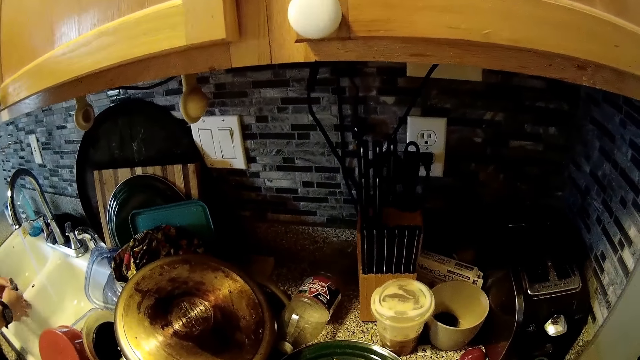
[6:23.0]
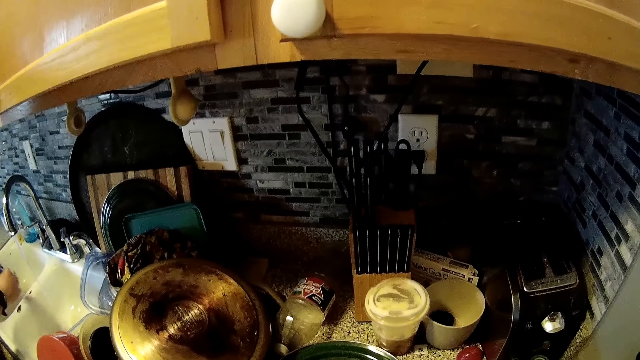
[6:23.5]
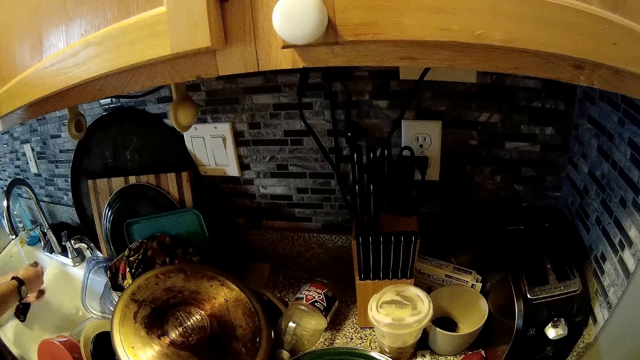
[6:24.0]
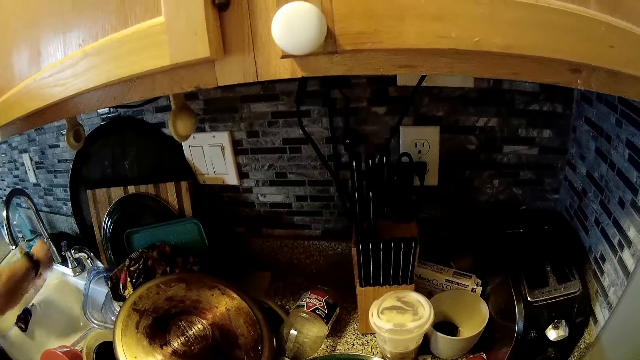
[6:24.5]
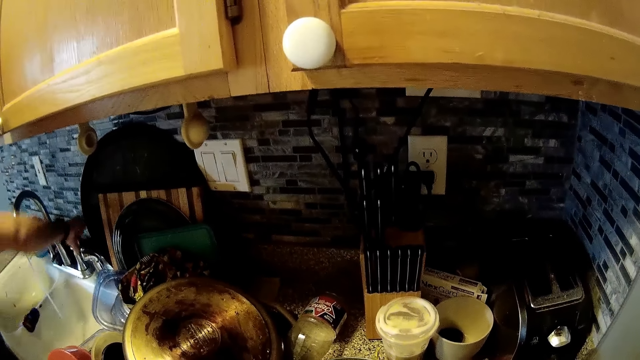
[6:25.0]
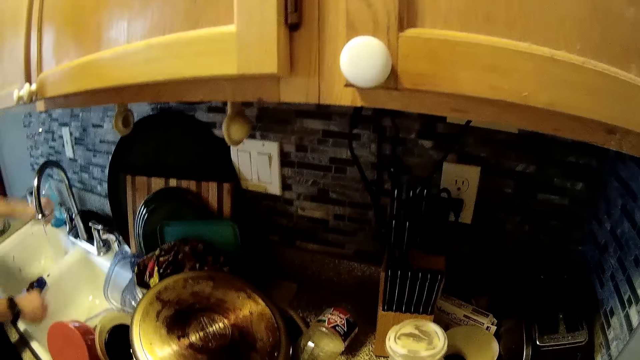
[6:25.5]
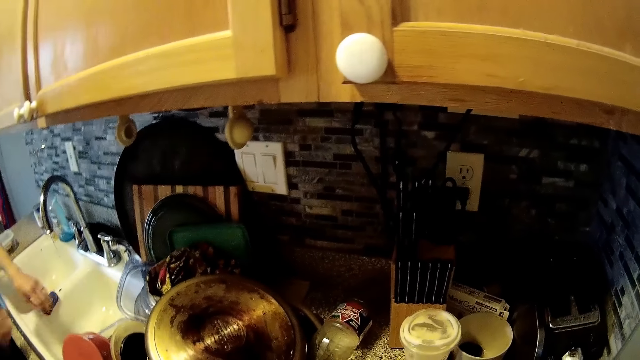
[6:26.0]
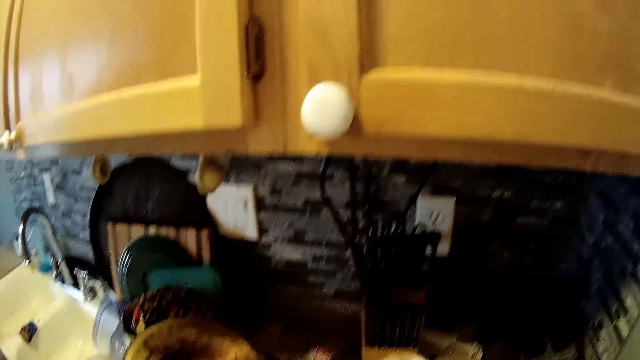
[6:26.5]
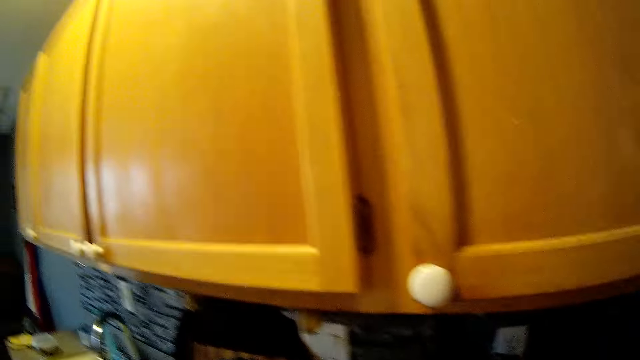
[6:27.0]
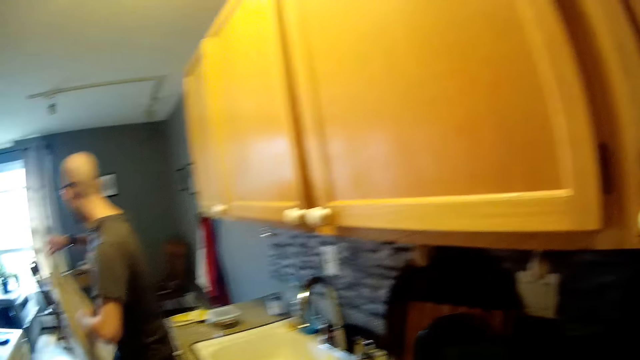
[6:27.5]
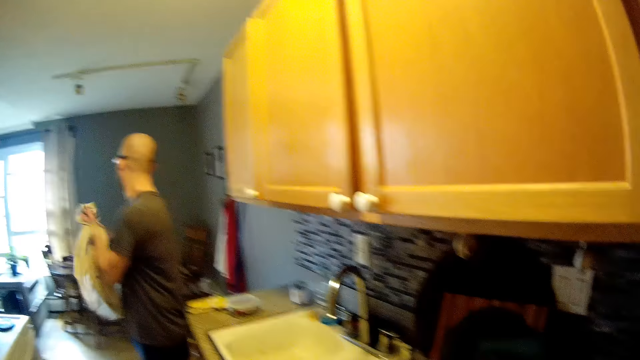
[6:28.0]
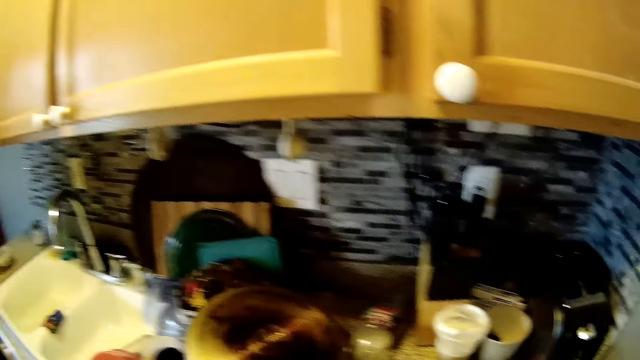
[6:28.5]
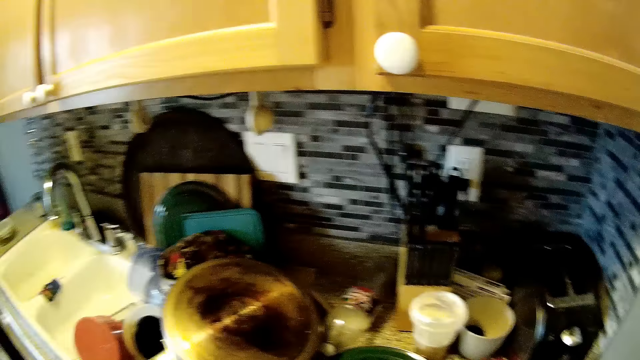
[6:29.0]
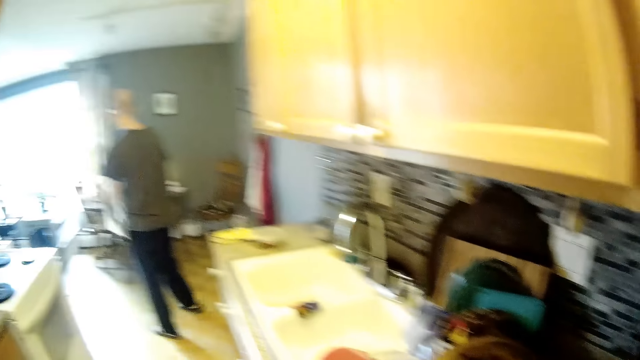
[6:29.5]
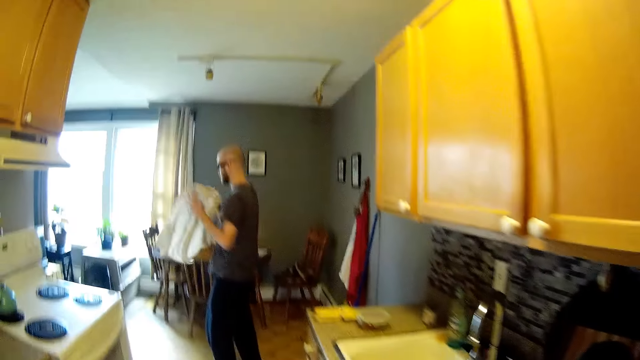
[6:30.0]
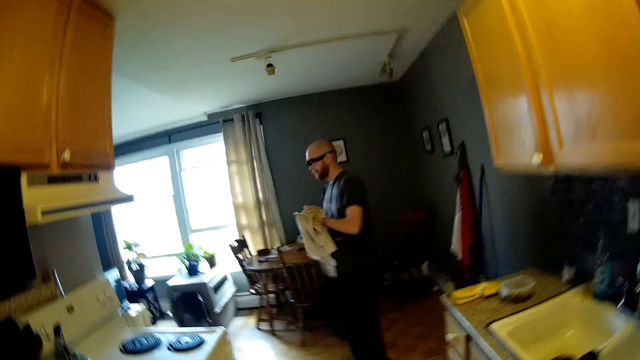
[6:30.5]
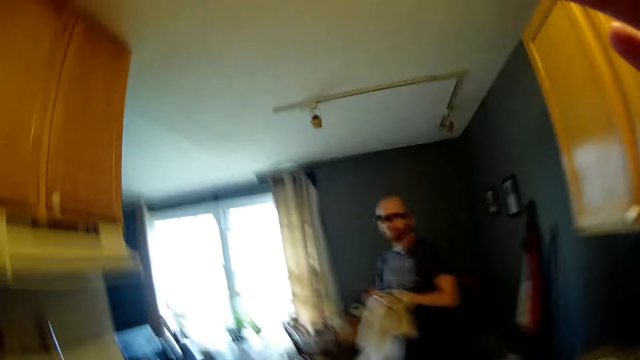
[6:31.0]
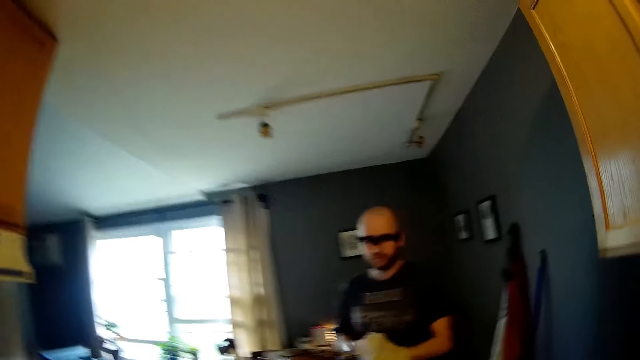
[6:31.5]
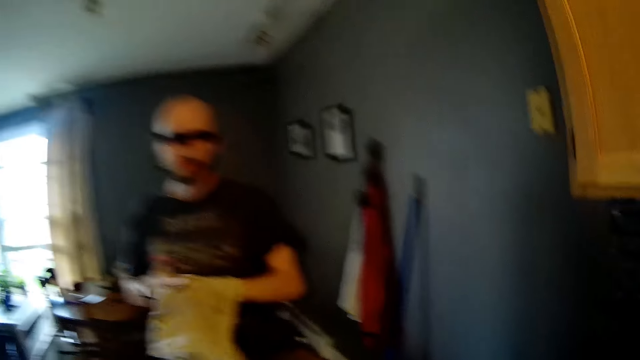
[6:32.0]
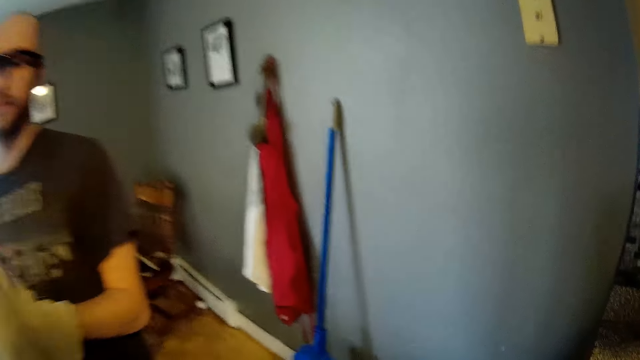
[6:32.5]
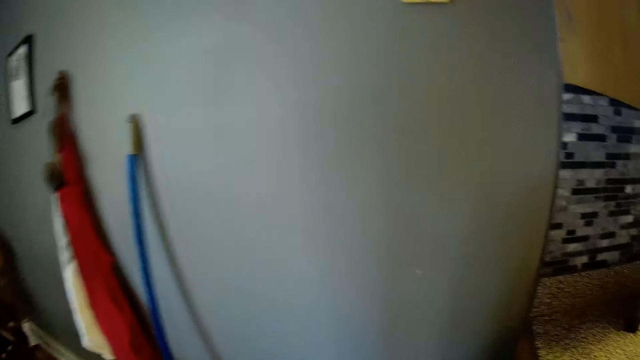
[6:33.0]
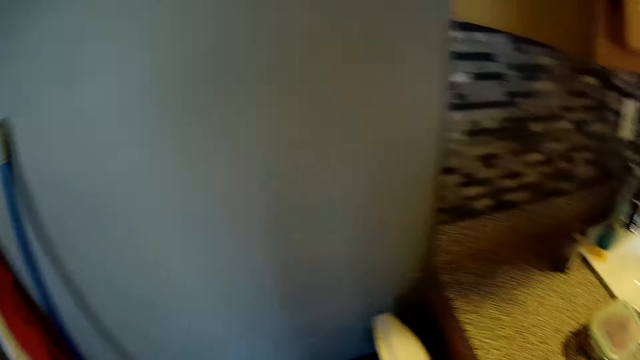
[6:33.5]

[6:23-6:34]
The man spreads the sponge with both hands and drops the sponge on the sink. The man puts off the tap with his right hand. The man puts off the tap with his left hand. The man places his left hand on the sink. The man wipes his hands with the towel. The camera wearer walks around.

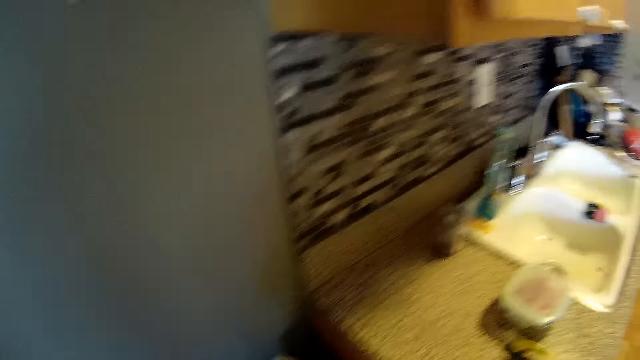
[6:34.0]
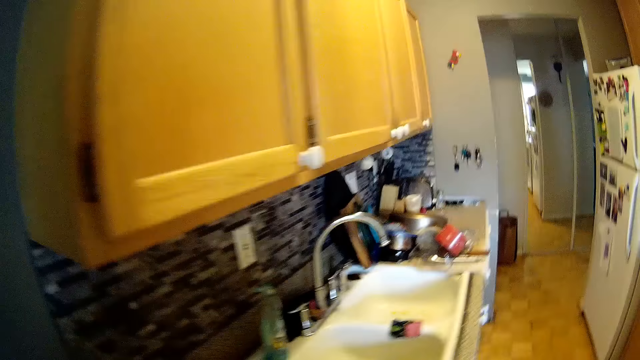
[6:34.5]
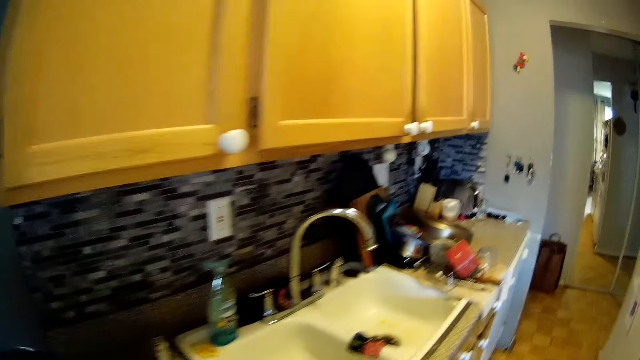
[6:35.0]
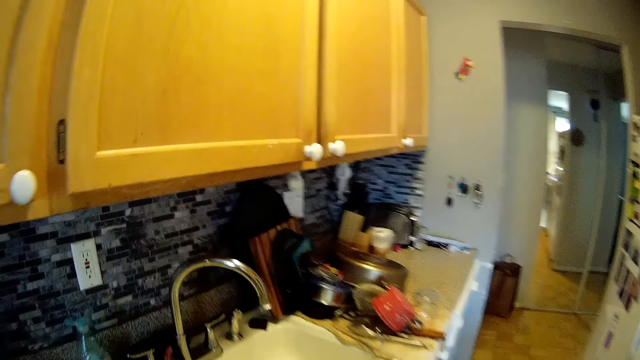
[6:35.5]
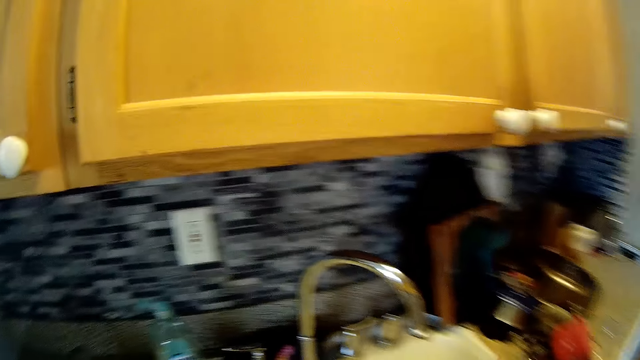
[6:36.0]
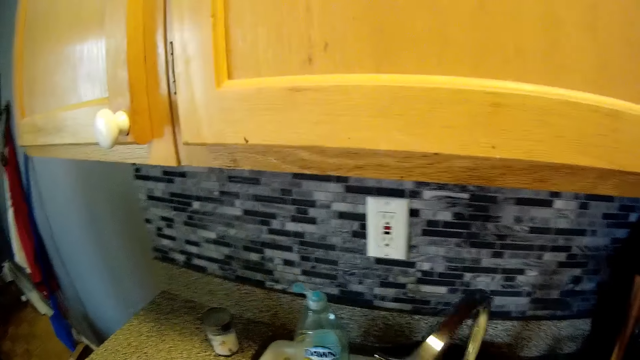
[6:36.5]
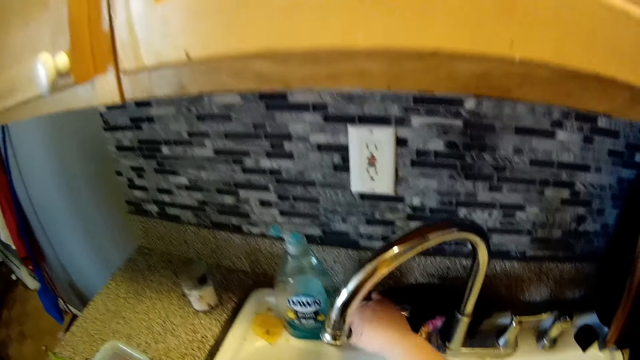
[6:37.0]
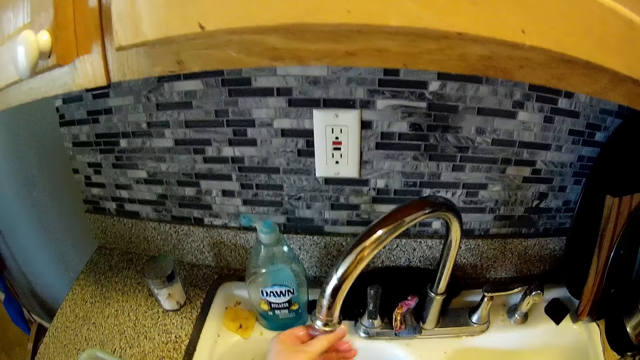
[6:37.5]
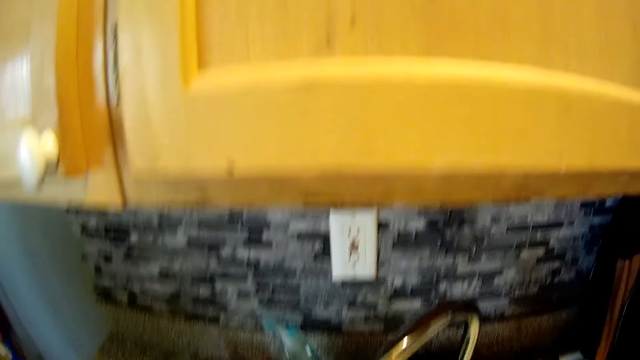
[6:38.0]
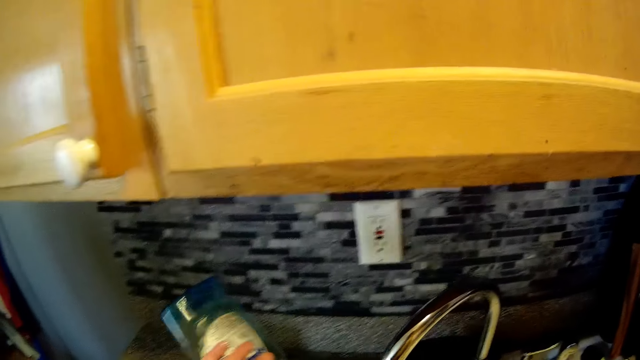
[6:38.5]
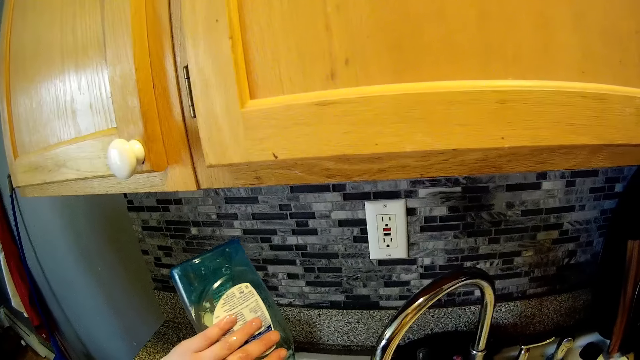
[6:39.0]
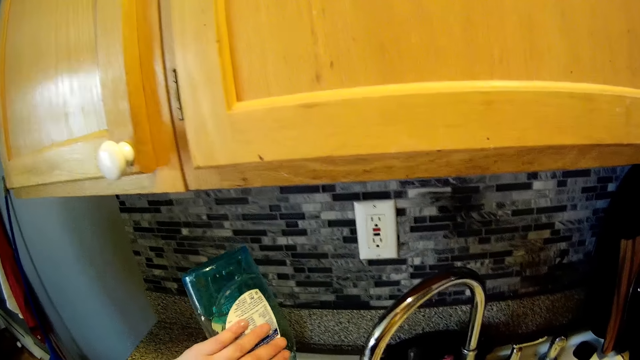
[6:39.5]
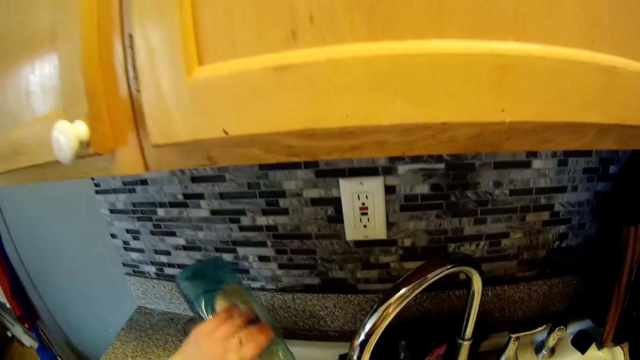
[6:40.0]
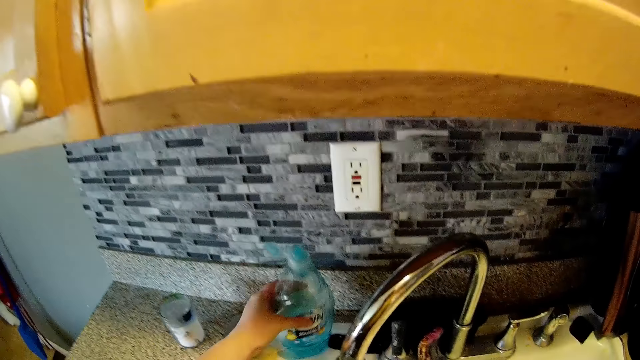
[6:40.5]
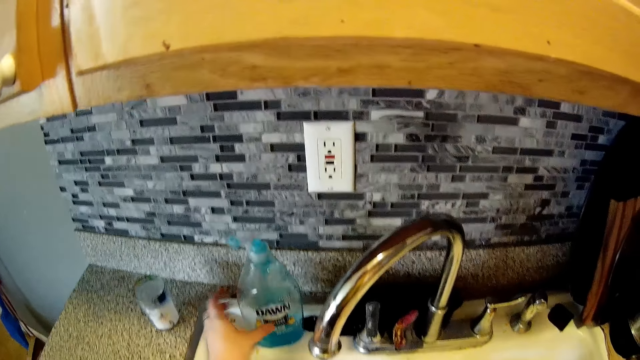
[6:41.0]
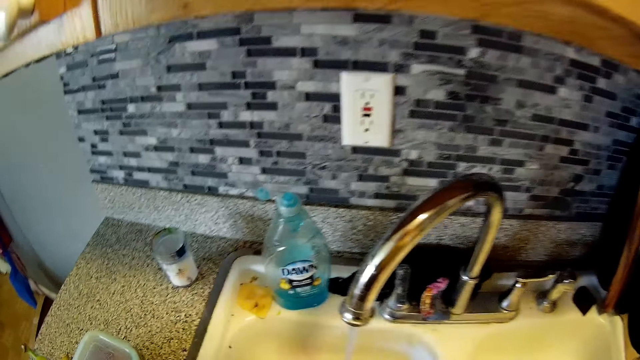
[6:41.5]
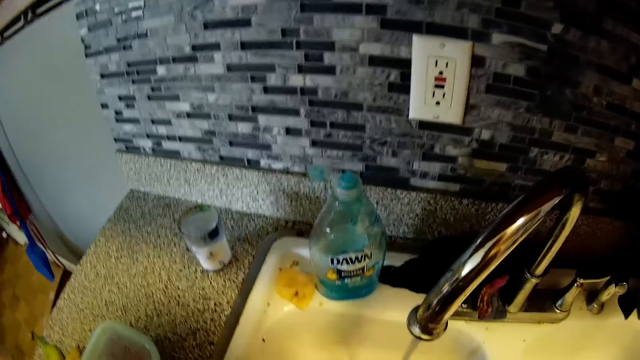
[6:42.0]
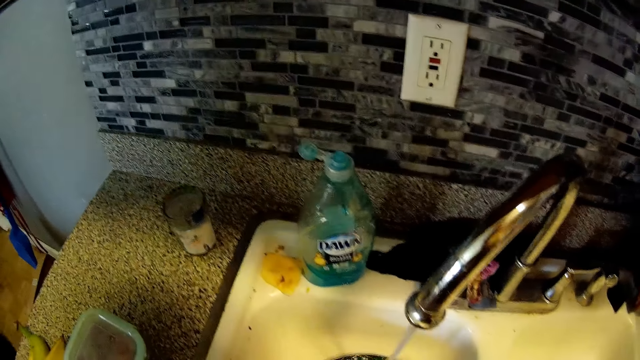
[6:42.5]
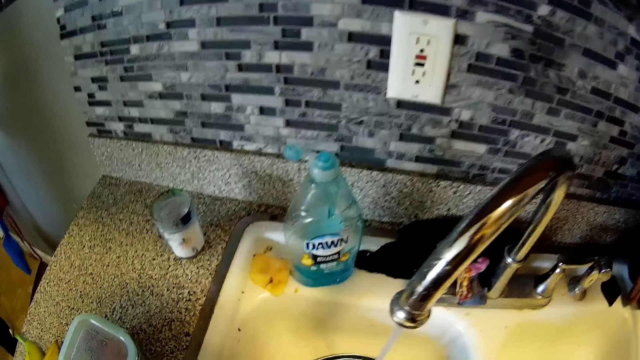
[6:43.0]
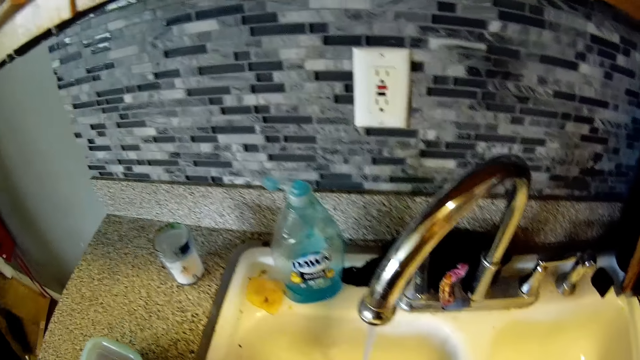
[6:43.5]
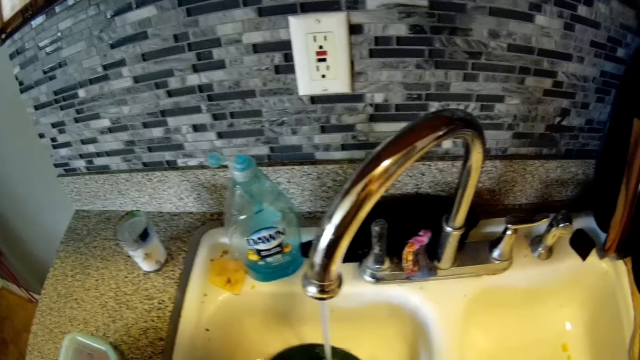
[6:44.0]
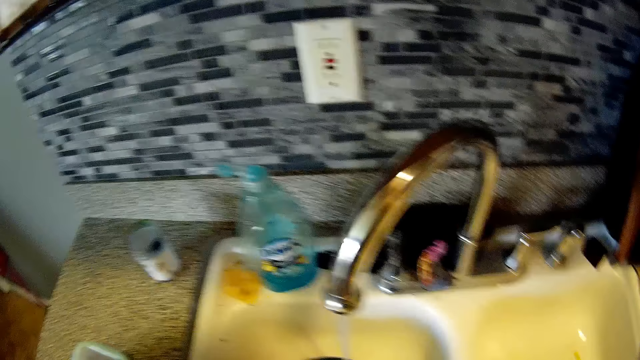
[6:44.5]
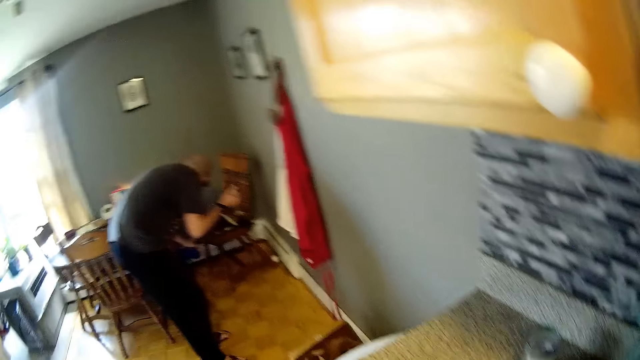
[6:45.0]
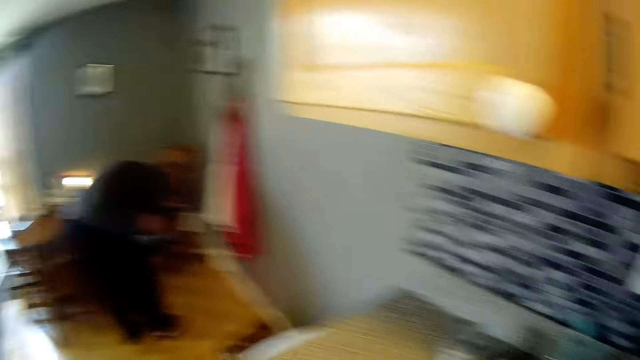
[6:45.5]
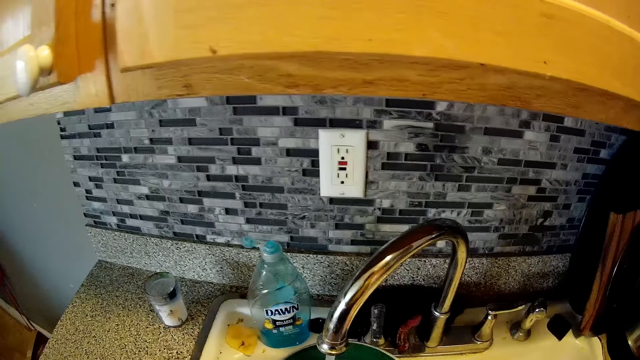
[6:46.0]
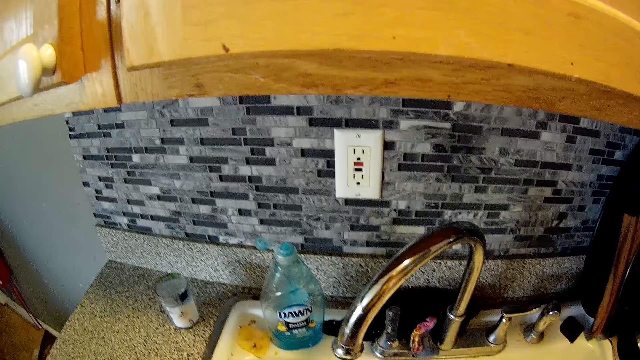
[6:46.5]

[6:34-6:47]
The camera wearer pushes the tap with her right hand. She puts on the tap with her right hand. She washes her left hand. She picks up a soap container from the sink top with her left hand. She pours some soap from the soap container in her left hand on her right hand. She places the soap container on the sink top with her left hand. She washes her hands. The man sweeps a floor with a broom in his hands.
